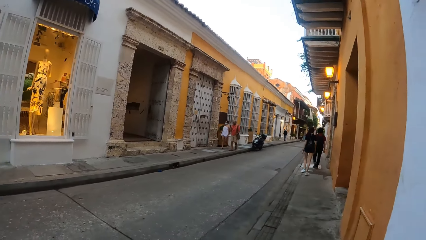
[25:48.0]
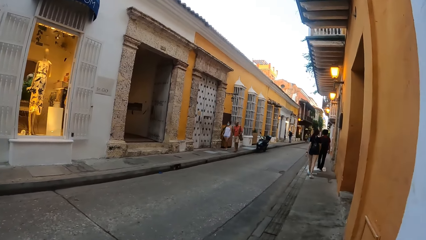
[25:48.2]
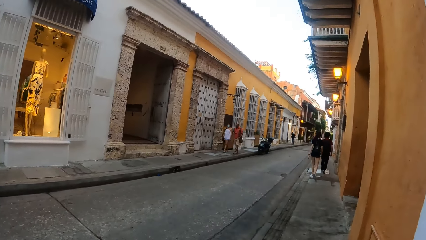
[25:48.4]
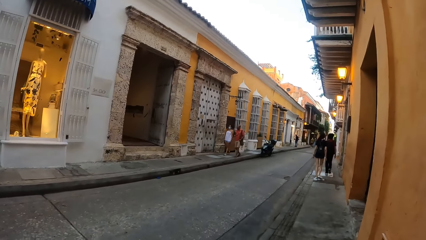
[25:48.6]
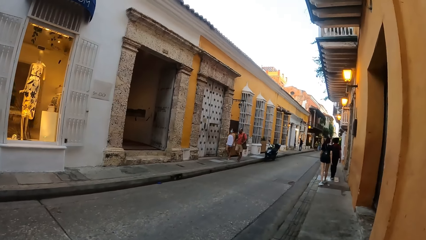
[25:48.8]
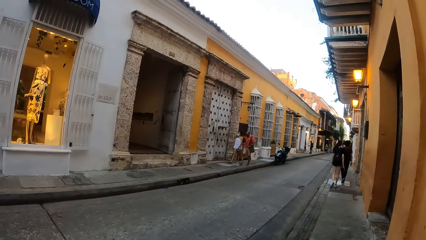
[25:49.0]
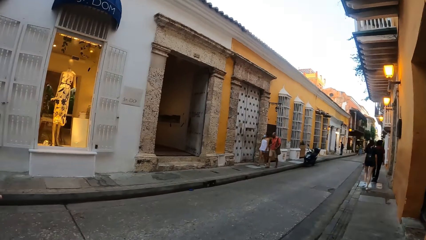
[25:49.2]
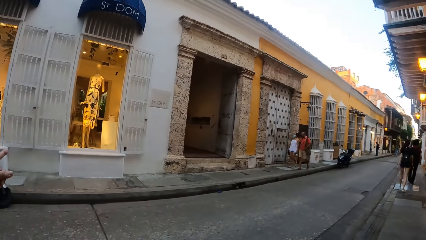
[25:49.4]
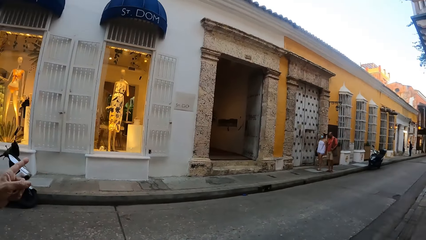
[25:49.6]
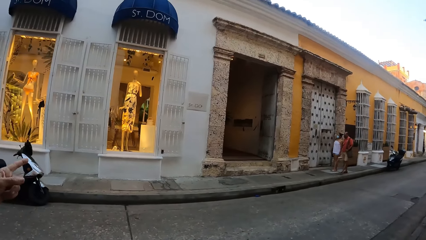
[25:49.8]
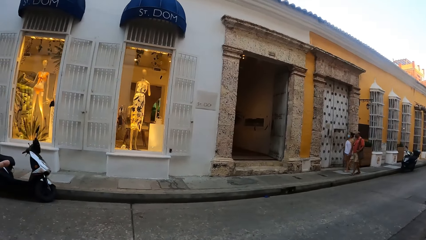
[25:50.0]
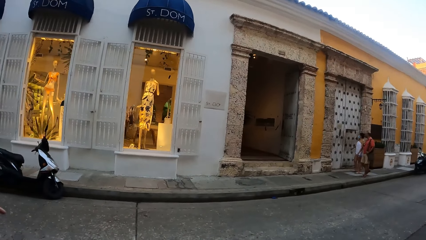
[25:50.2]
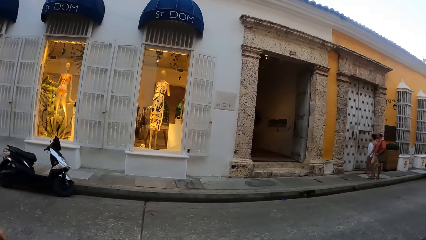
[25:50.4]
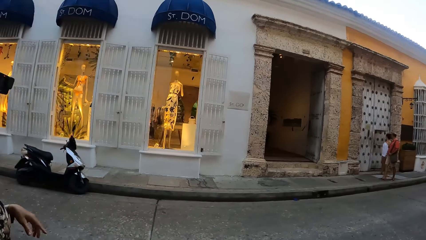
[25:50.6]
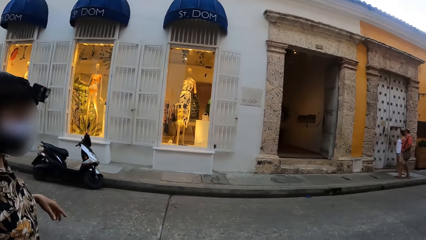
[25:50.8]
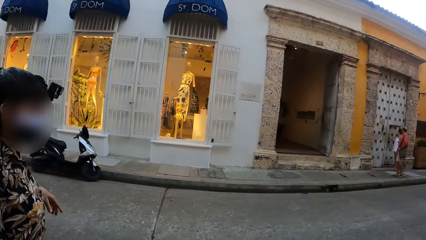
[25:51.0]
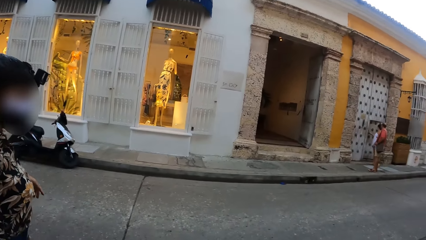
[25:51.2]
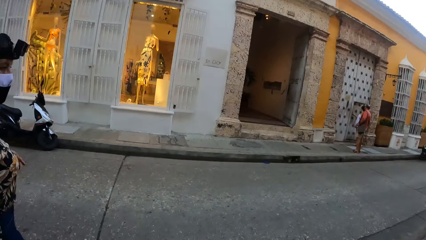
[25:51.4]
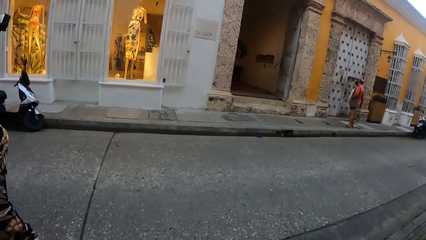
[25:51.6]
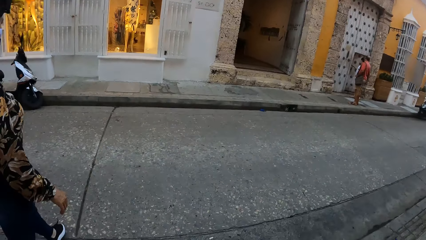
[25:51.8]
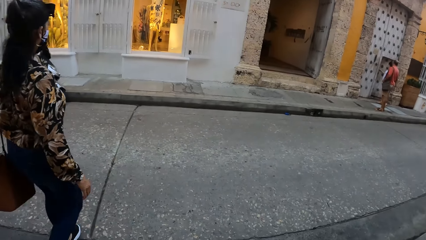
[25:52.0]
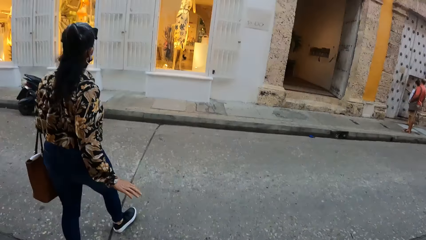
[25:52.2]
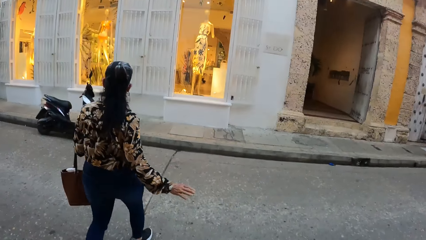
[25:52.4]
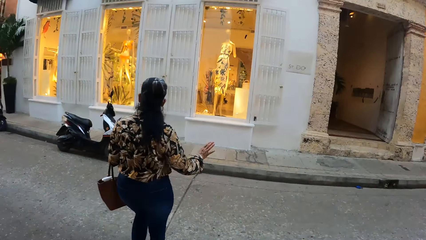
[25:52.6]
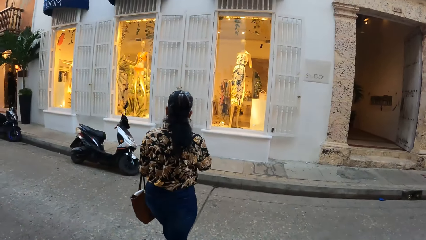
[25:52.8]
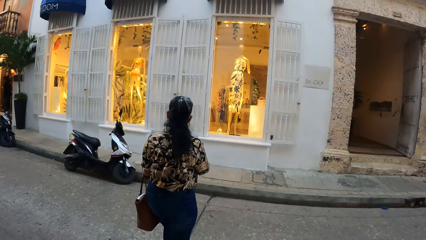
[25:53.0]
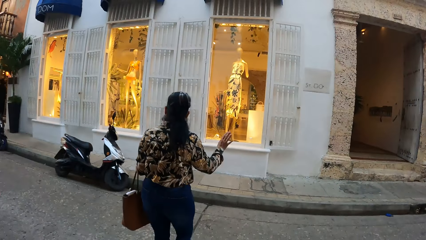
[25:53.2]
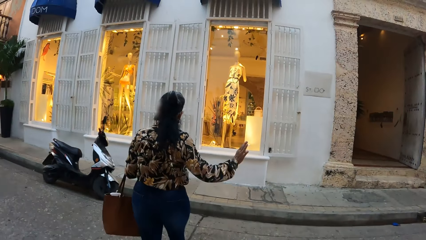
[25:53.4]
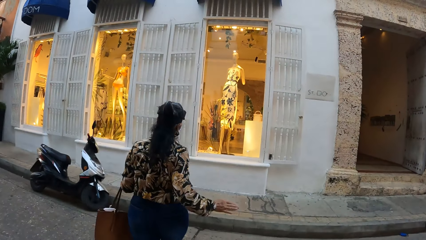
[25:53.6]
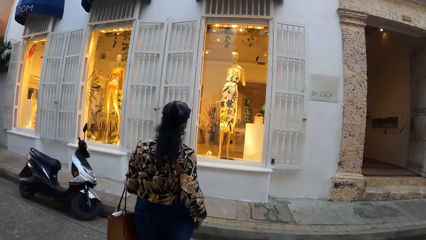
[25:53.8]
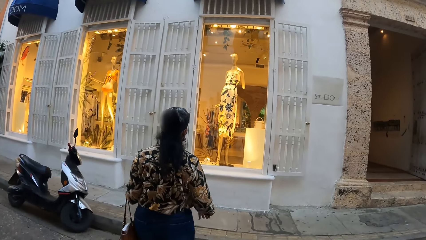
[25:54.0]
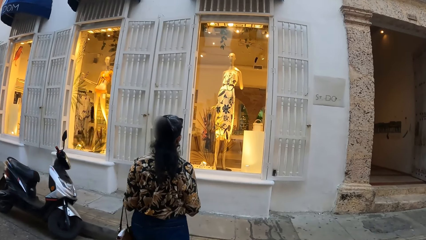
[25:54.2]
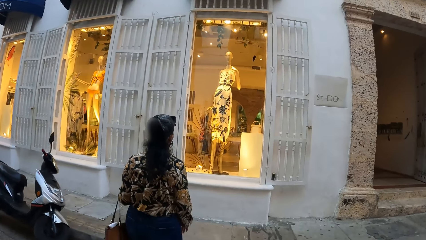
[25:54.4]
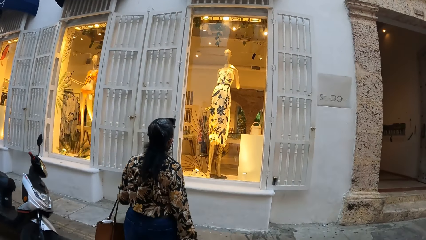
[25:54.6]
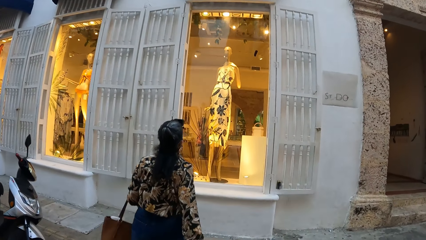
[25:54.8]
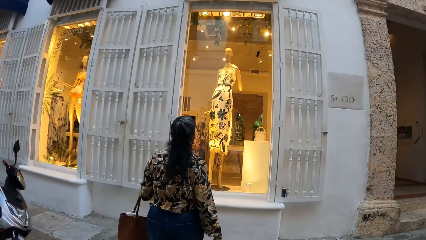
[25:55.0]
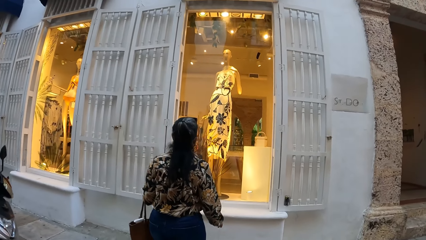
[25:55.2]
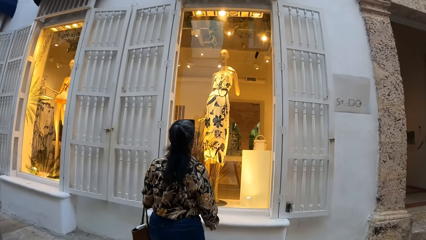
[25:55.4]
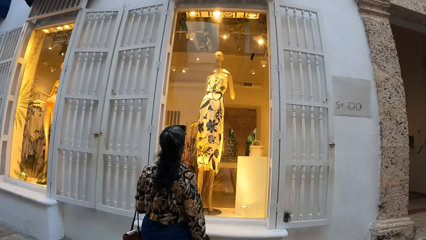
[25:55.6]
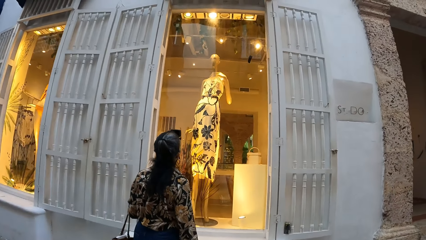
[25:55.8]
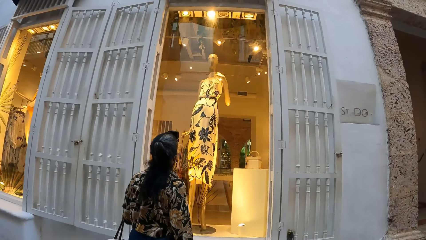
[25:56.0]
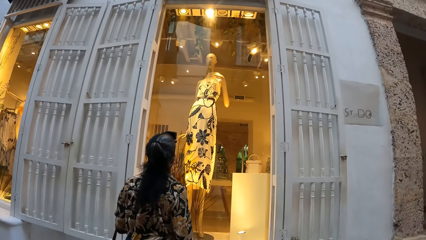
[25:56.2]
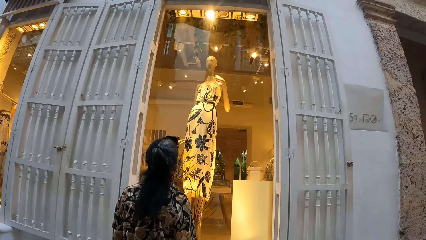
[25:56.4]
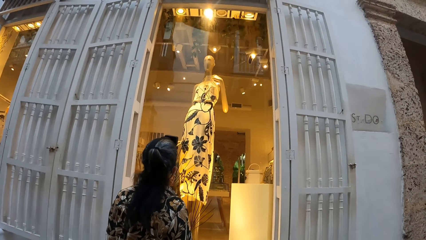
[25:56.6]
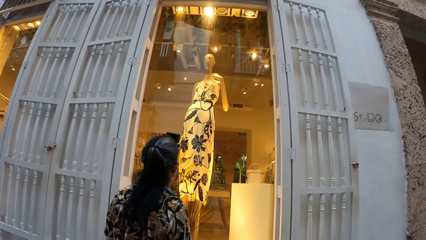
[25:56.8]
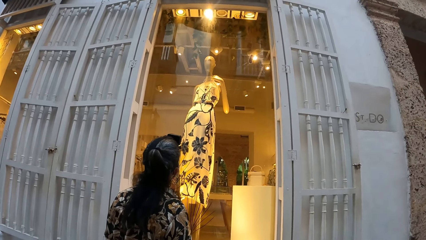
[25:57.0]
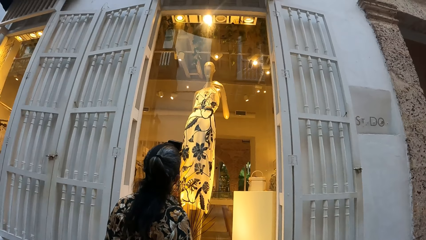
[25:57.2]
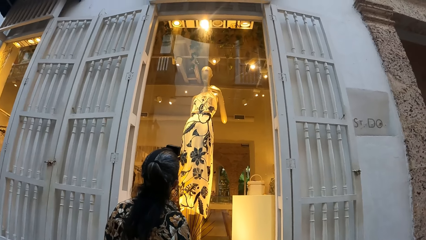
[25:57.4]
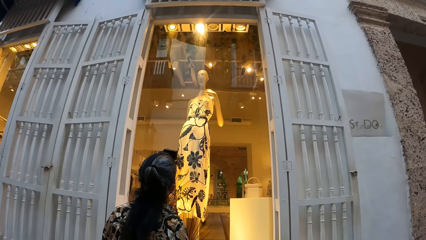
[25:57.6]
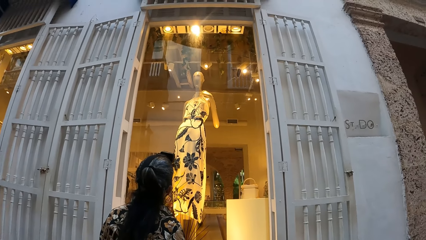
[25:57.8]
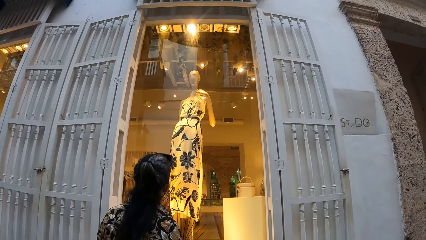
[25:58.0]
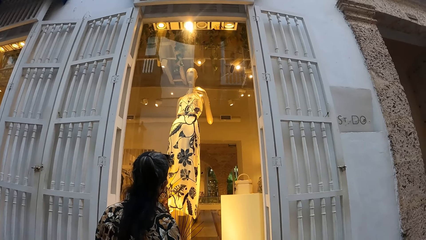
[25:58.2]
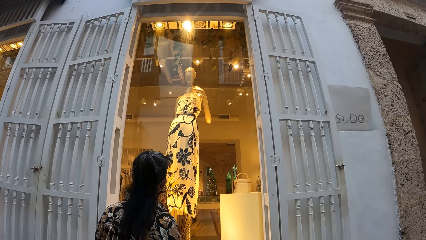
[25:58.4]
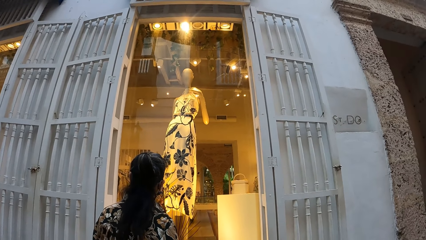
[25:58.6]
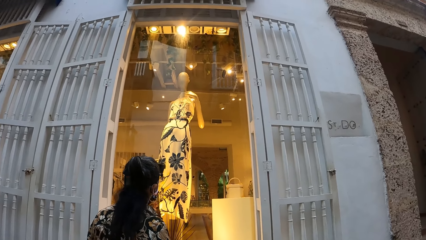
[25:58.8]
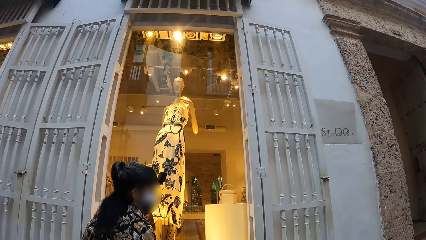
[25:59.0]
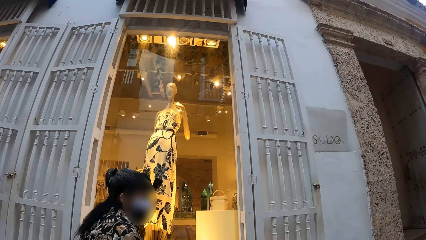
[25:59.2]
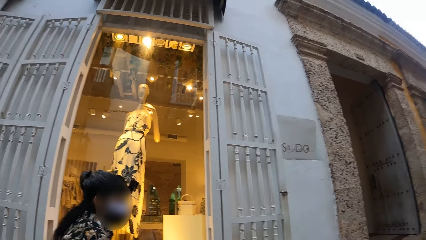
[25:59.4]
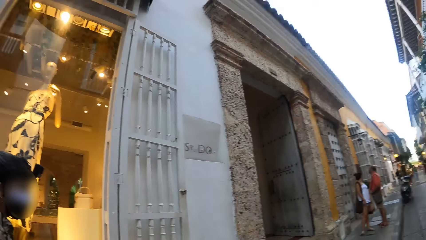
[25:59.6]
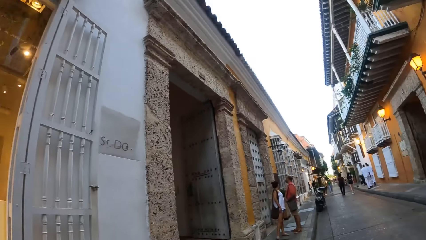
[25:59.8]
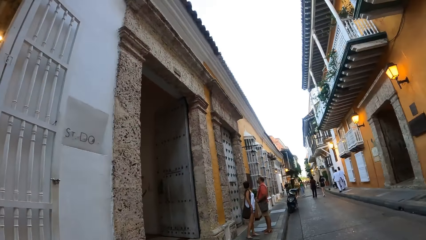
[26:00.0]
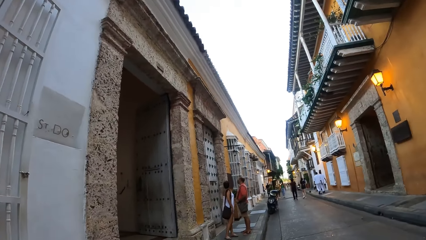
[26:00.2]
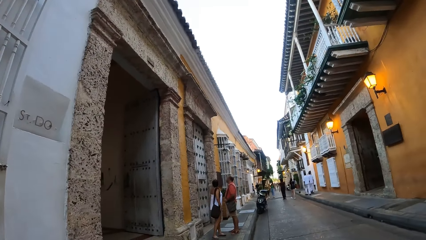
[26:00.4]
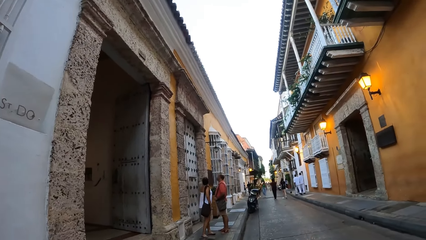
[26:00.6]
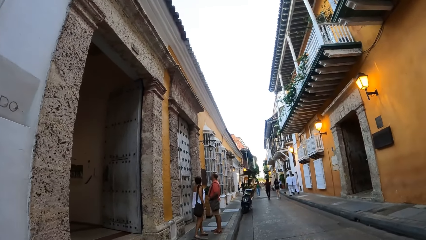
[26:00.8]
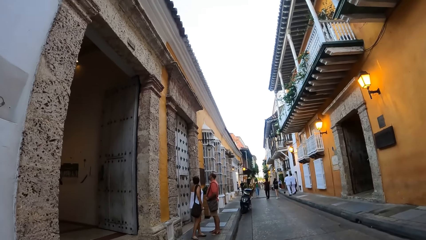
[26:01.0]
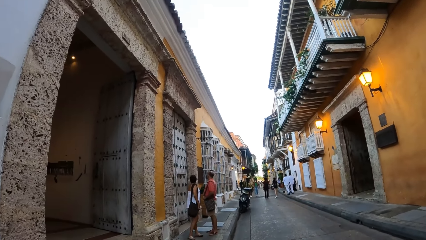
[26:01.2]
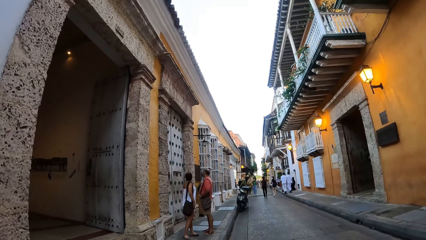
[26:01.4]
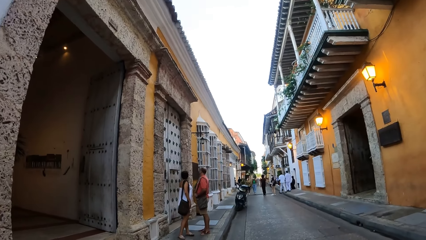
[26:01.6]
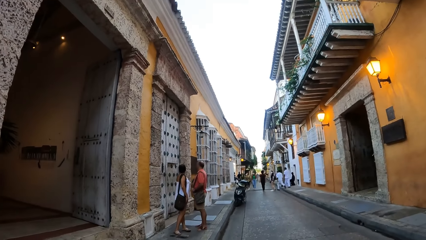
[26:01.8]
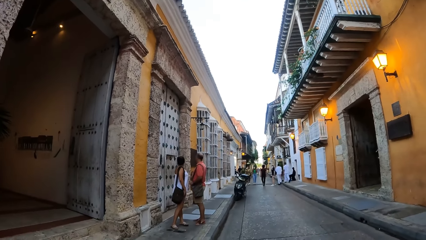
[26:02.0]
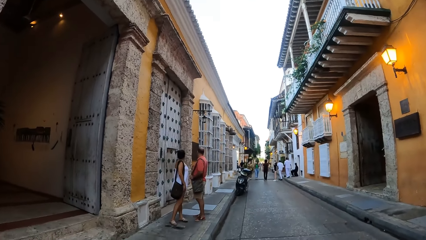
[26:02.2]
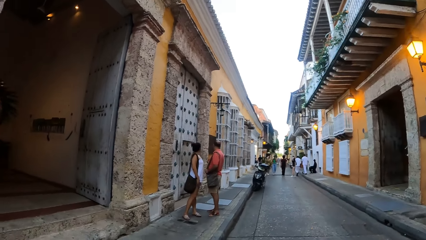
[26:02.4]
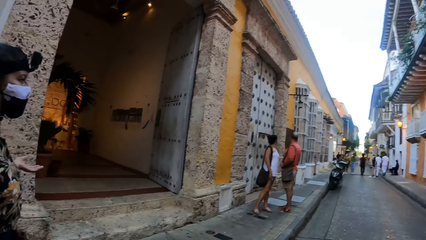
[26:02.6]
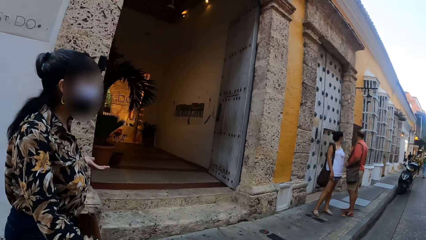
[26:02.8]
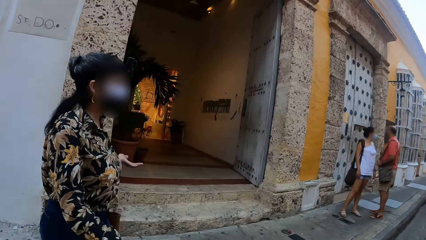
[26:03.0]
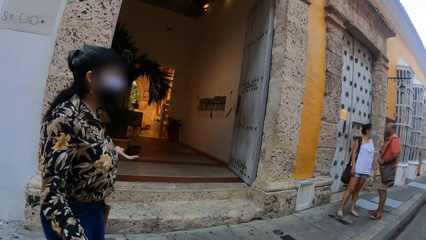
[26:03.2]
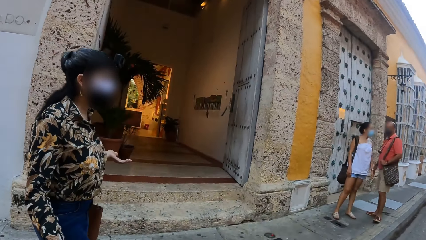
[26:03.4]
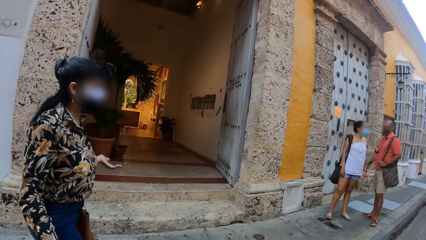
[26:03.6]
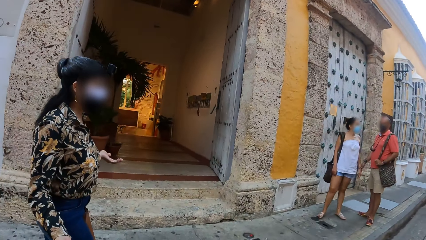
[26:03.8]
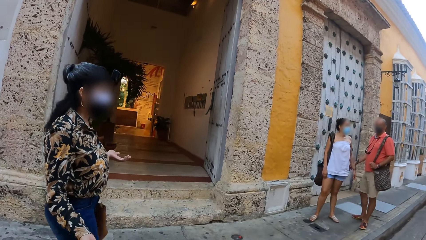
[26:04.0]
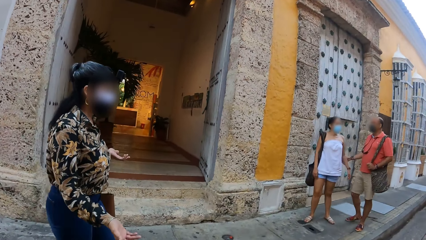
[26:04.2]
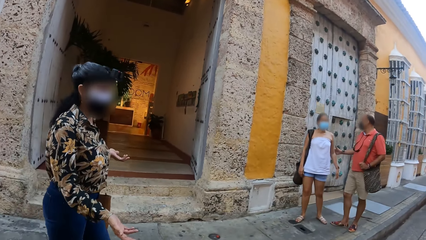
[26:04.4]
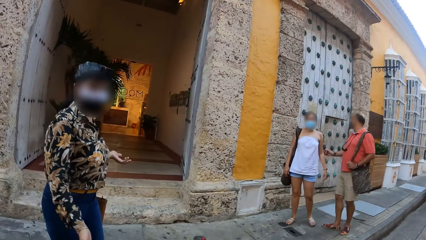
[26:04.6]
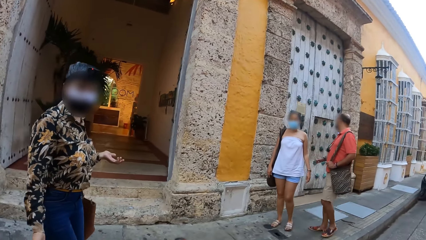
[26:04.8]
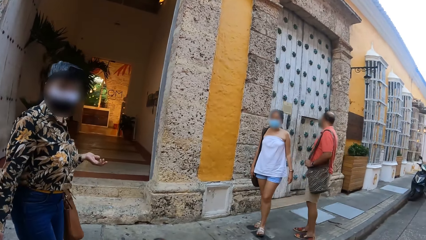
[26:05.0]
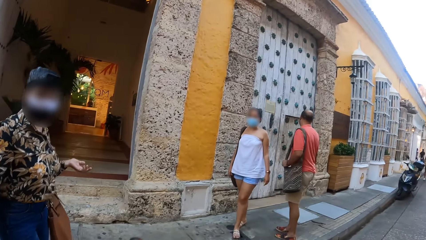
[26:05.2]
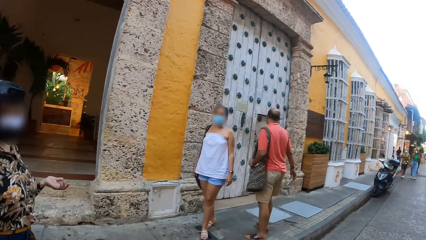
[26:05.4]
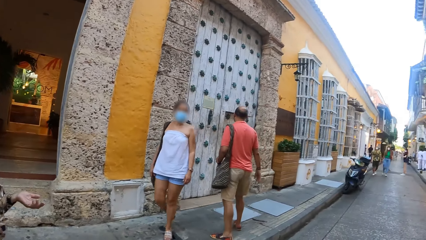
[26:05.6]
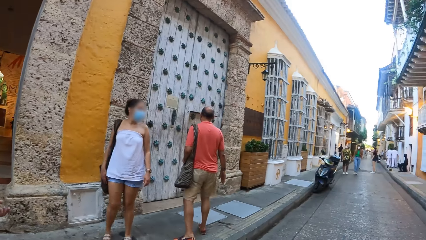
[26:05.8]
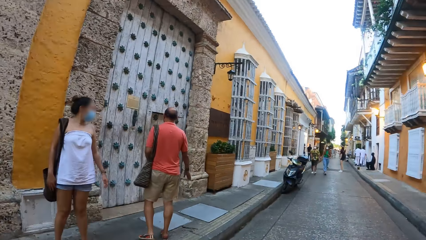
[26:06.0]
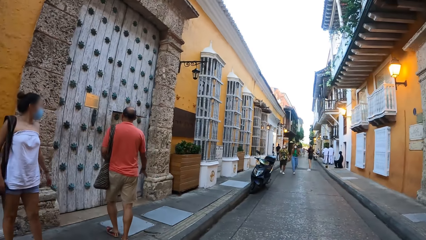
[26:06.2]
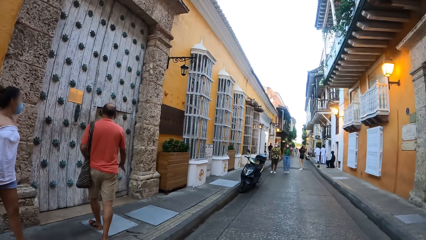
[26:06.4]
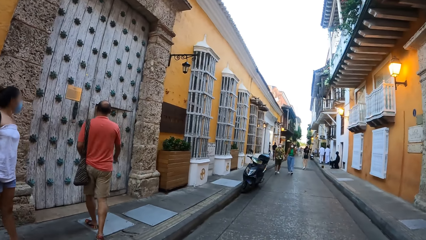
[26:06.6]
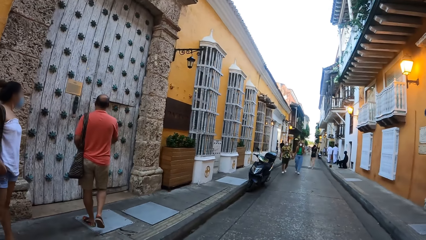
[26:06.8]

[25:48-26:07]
A lady makes gestures by hand. The camera wearer looks across the streets. The lady crosses the road. The camera wearer crosses the road. The lady stands at a window and looks through the window. The camera wearer looks at a statue. They stand behind the lady. They turn. They walk along the road. They look around. The lady walks beside the camera wearer. The camera wearer looks at the lady.
